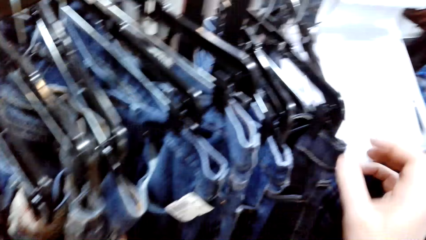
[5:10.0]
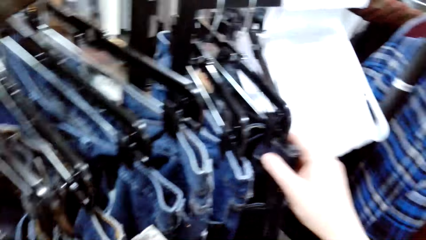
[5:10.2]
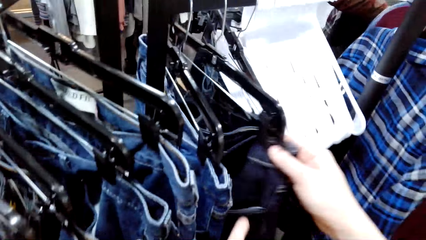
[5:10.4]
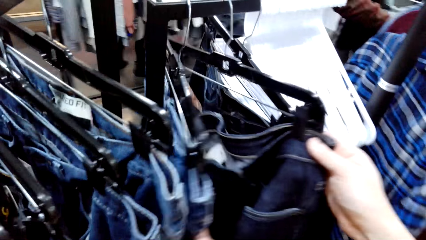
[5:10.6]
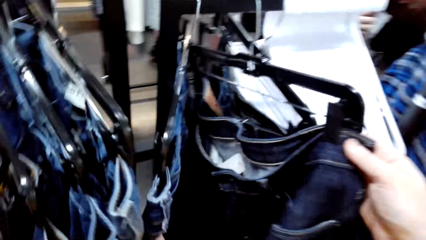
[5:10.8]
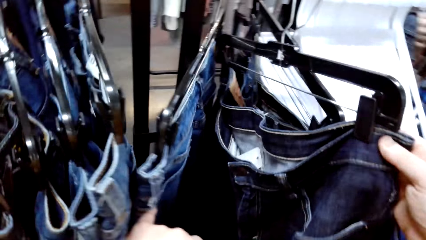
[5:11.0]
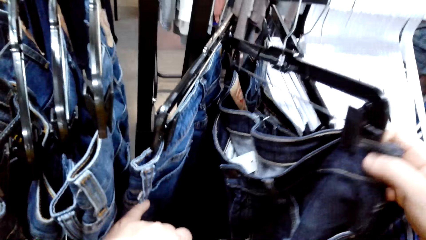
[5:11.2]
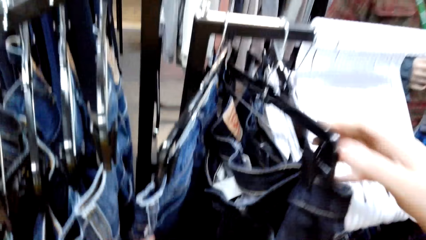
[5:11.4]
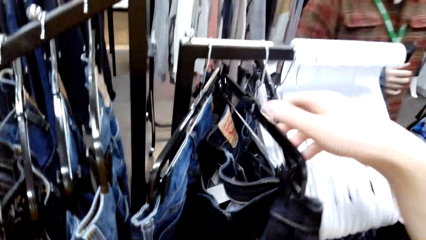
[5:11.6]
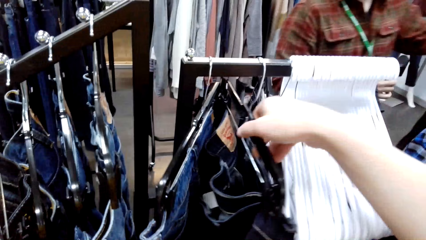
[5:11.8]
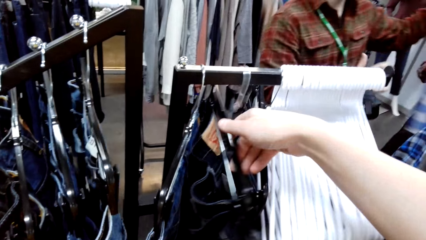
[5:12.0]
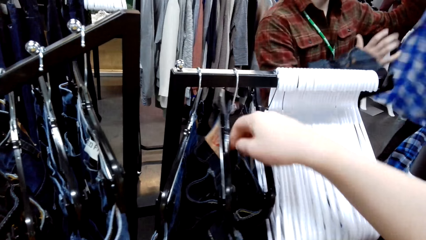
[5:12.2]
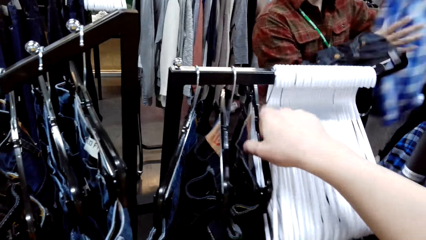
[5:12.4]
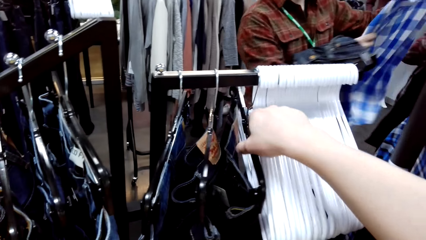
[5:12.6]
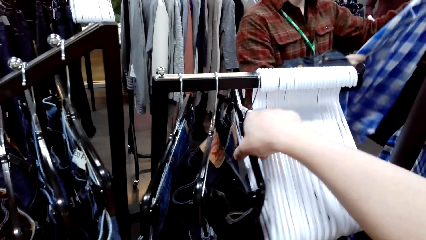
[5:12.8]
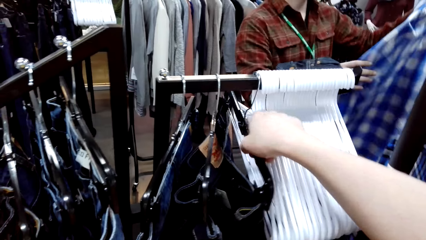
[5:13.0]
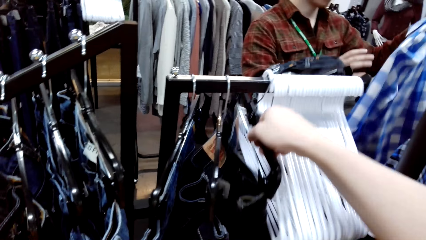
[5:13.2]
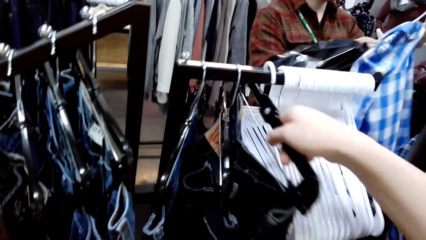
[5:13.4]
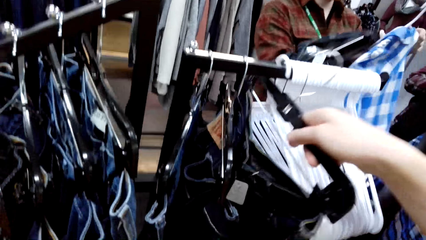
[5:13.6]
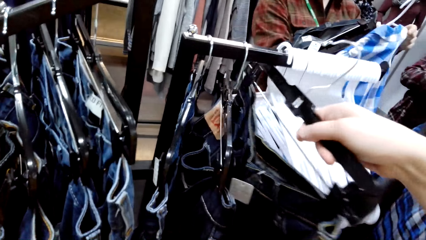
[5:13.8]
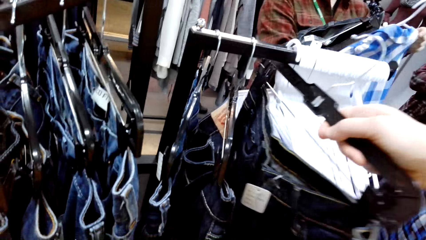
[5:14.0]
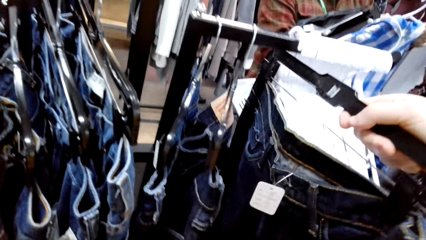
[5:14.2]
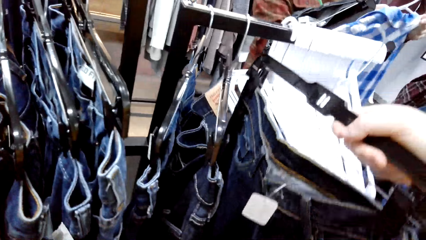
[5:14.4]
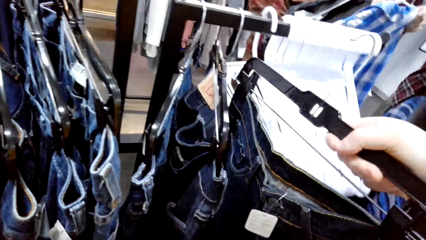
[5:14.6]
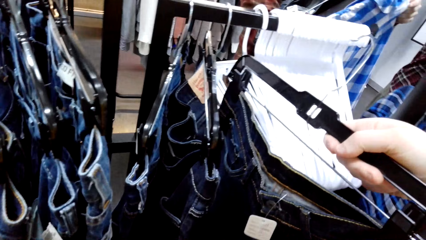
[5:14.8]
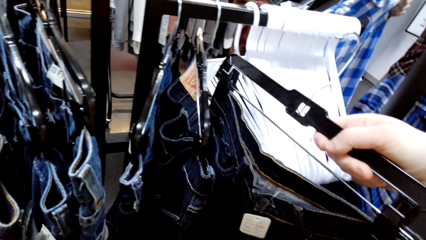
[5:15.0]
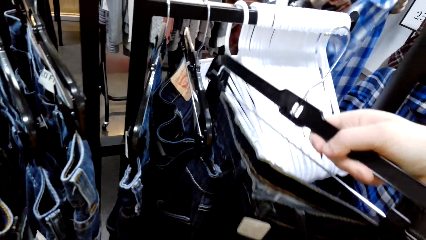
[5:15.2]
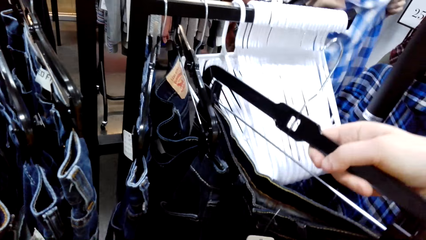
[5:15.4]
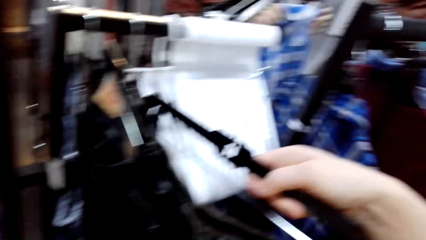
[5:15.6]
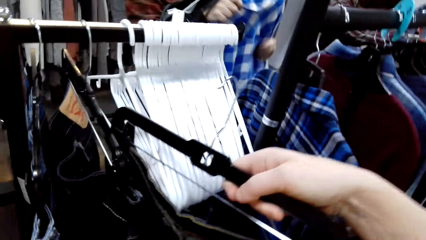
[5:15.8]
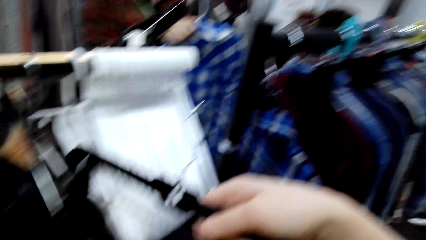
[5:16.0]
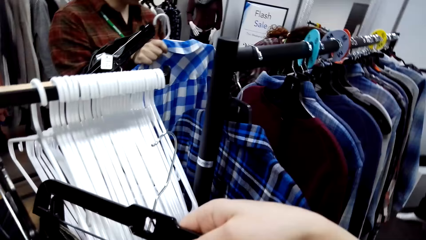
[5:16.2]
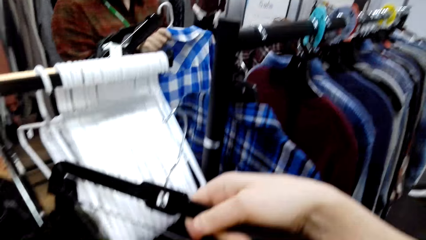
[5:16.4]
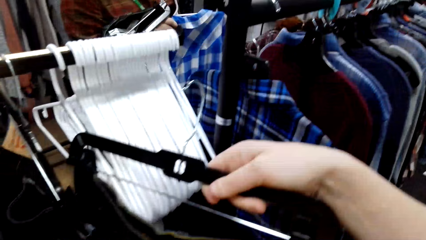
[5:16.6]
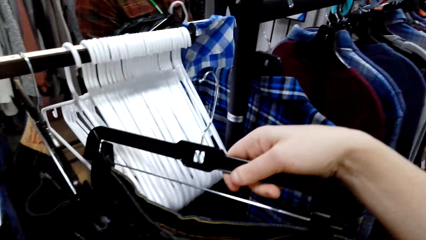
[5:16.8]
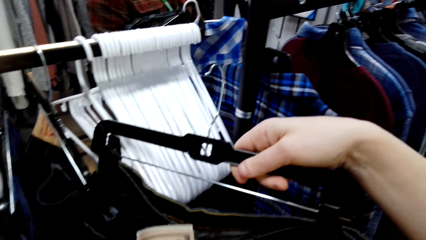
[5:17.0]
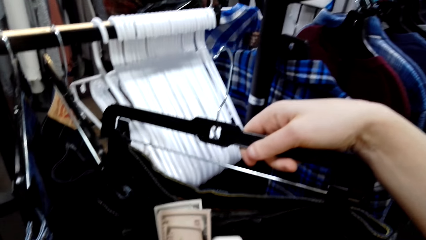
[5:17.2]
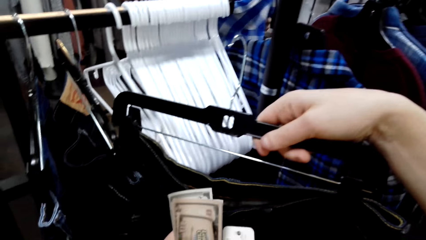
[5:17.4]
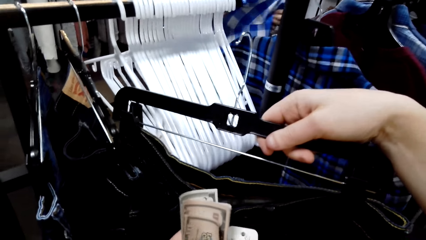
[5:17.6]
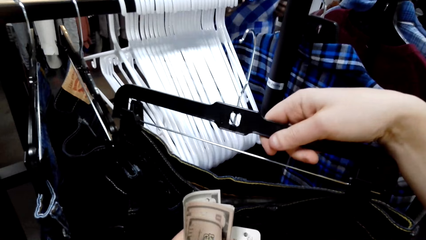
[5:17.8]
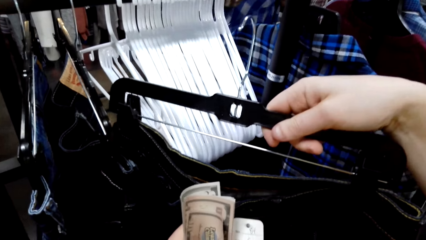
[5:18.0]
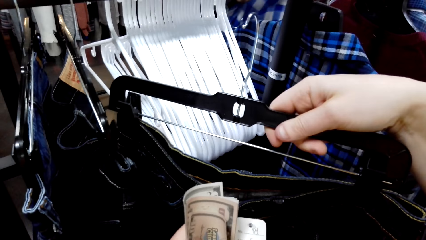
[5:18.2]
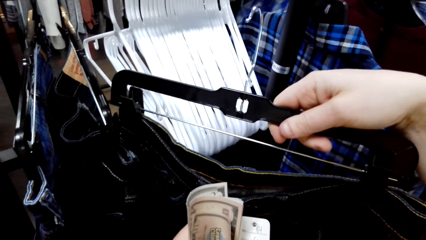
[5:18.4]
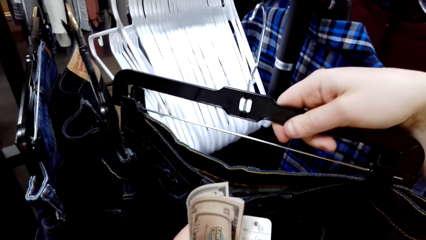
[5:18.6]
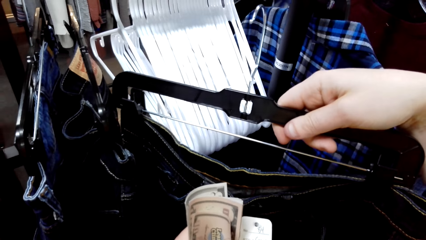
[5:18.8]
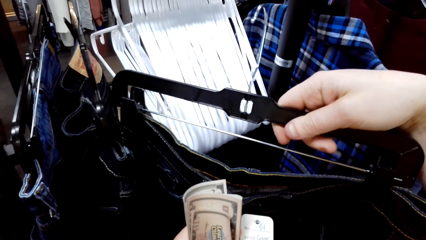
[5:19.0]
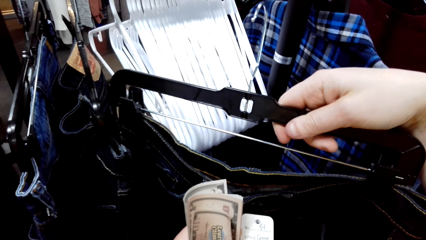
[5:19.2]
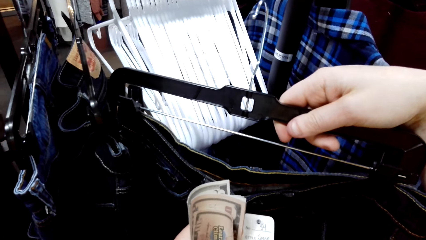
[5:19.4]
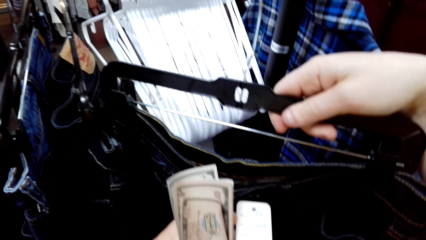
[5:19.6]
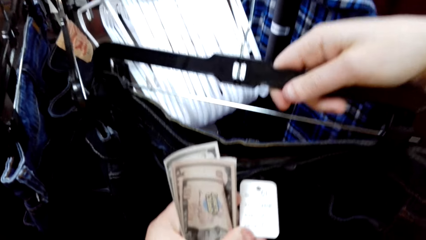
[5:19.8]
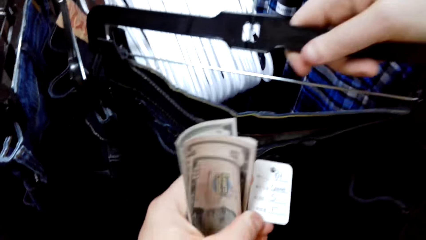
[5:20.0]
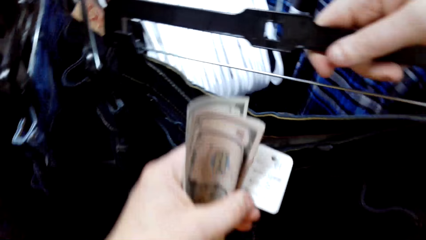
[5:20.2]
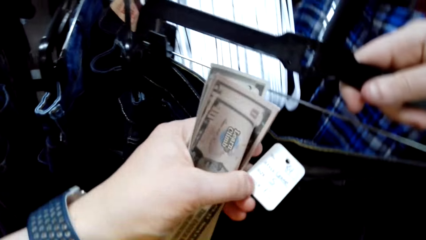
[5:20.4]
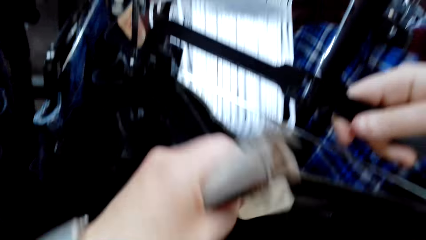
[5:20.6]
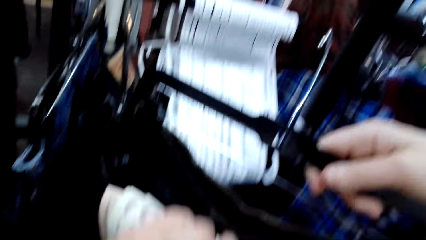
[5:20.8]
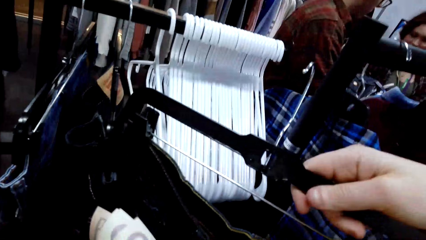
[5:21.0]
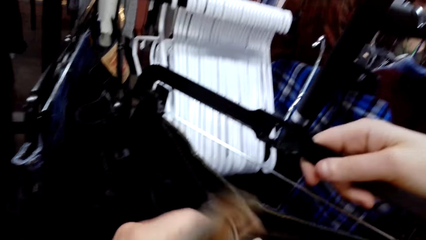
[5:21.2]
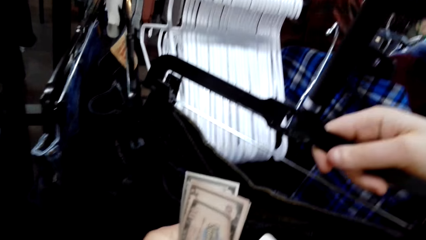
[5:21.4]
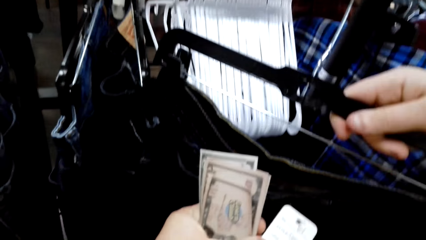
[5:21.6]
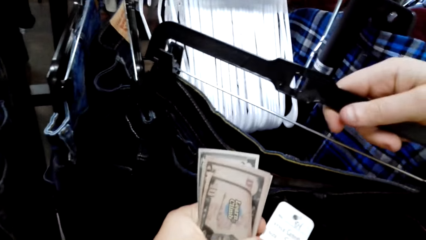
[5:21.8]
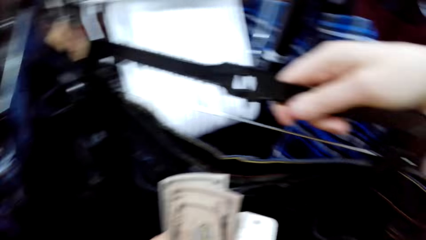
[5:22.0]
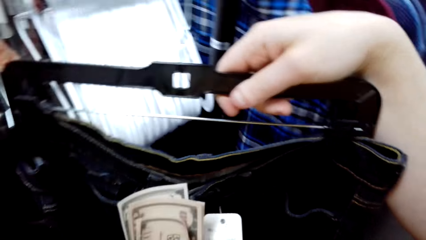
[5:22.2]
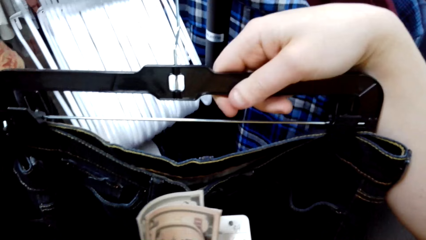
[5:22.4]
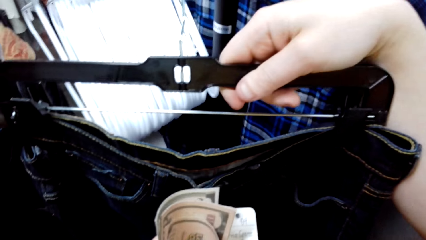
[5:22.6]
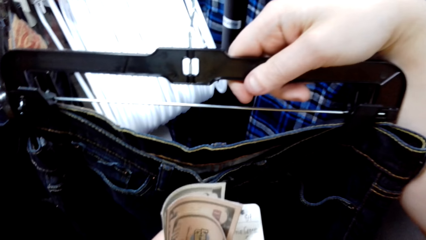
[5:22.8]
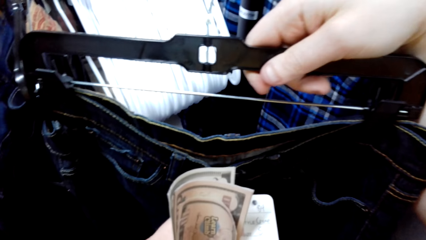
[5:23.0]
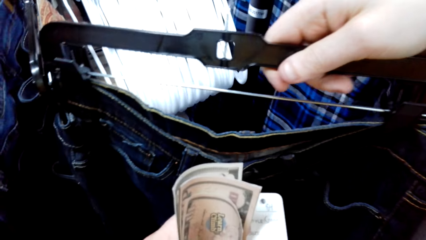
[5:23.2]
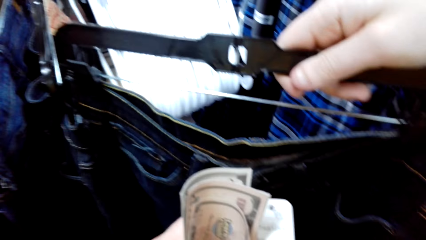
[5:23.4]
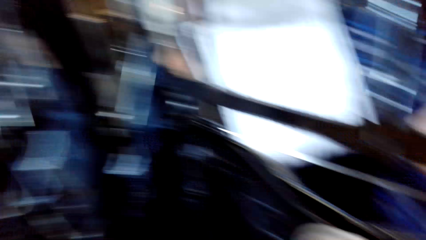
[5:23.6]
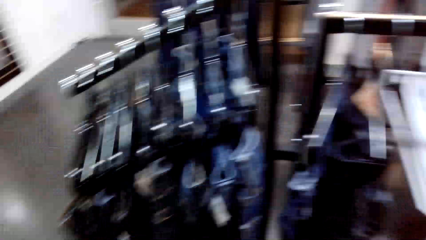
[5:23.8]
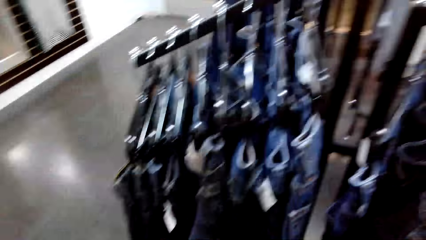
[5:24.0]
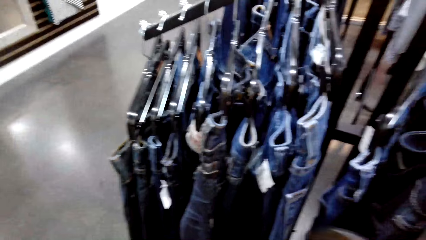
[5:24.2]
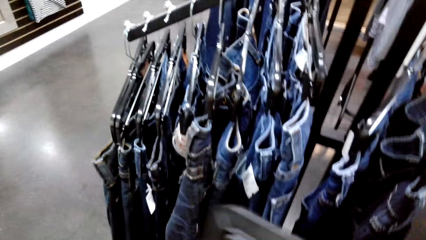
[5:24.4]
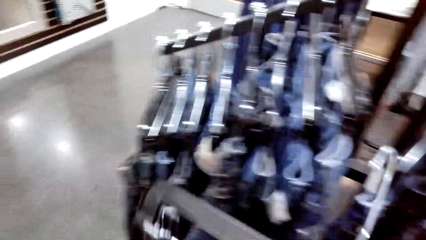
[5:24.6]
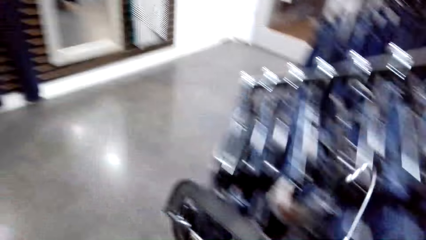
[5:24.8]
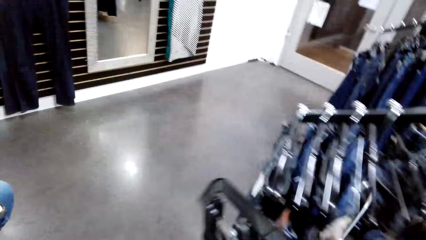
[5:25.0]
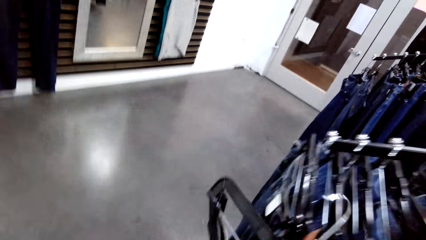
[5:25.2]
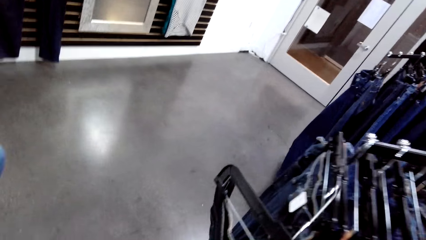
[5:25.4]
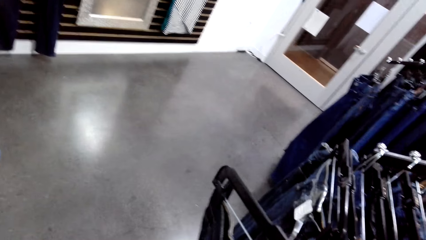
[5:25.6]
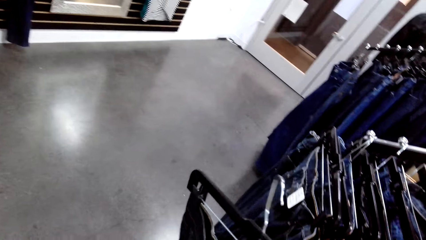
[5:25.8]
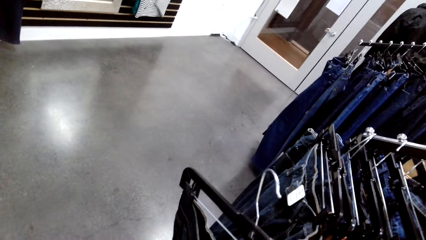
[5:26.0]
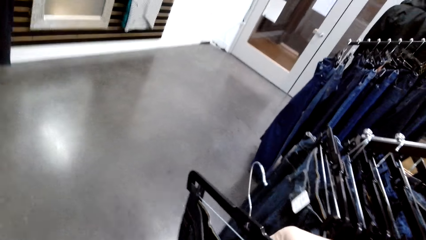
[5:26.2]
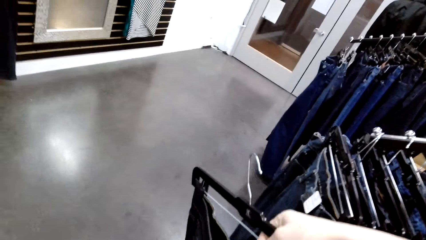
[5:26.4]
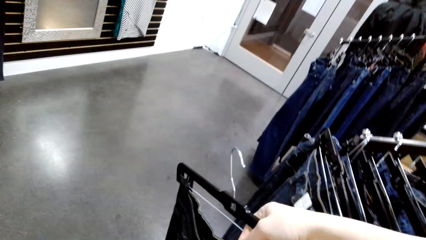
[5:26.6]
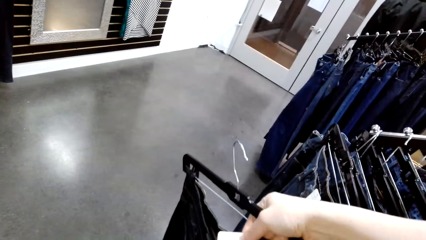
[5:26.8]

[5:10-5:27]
The camera wearer lifts a trouser. They lift a hanger with the trouser from a hanging line. They check the trouser price tag.
